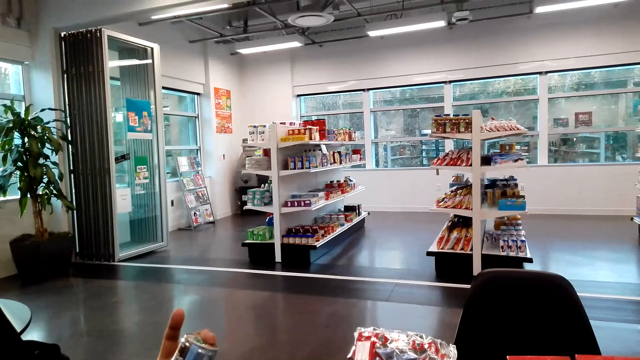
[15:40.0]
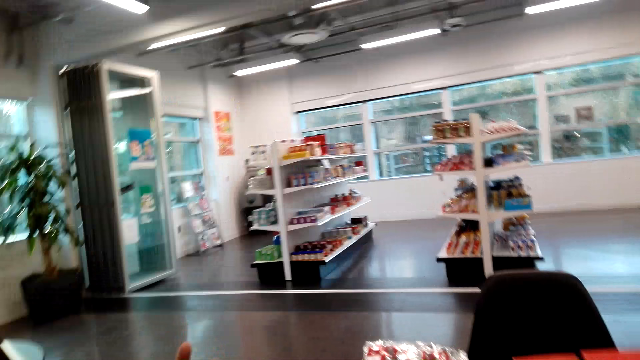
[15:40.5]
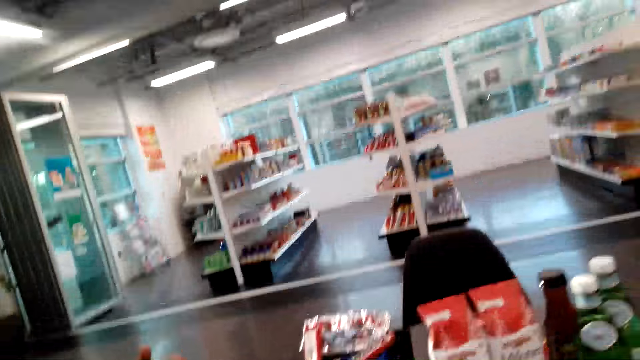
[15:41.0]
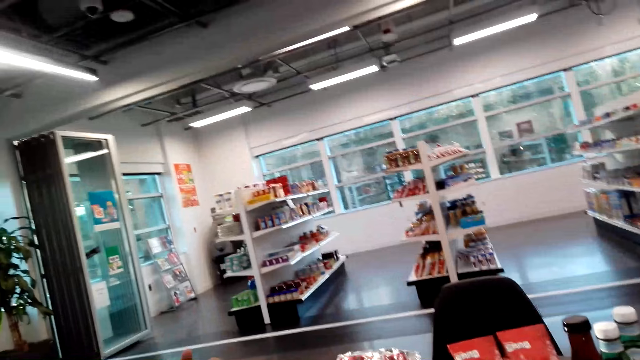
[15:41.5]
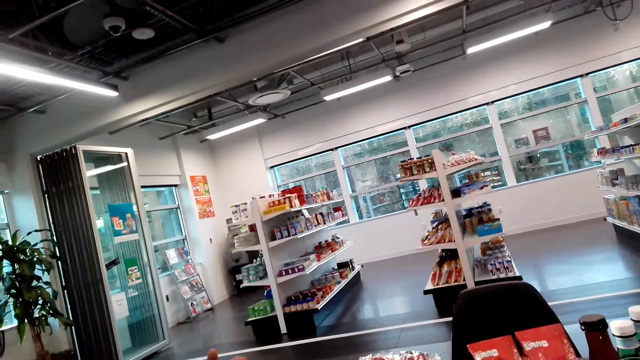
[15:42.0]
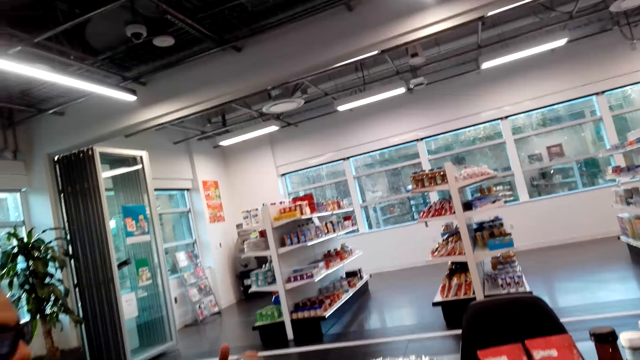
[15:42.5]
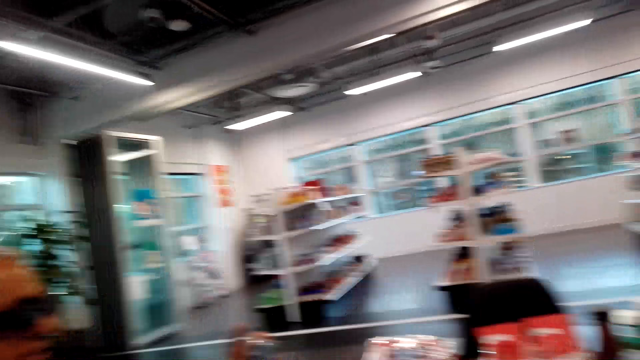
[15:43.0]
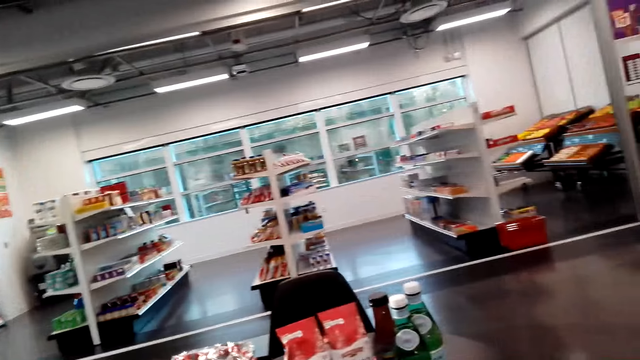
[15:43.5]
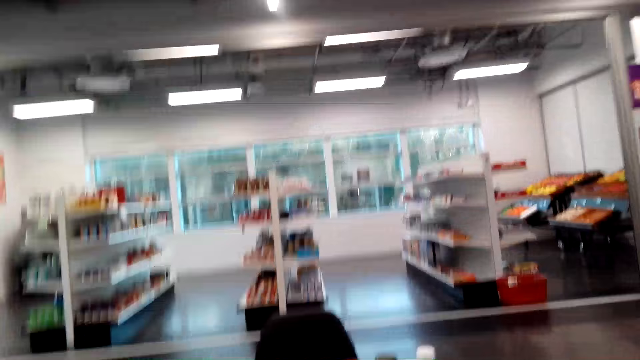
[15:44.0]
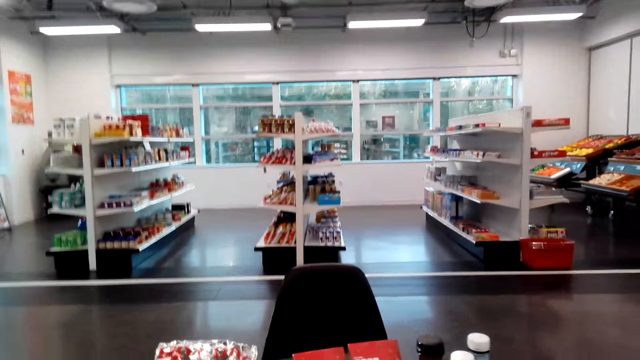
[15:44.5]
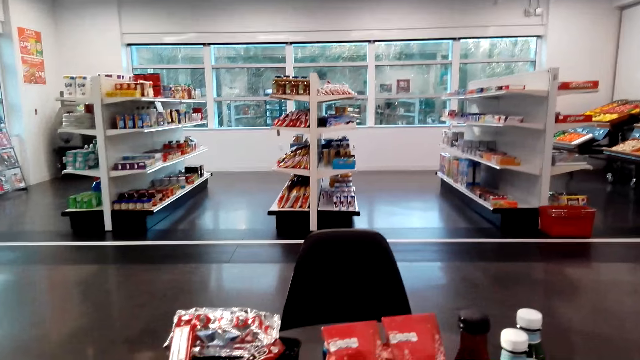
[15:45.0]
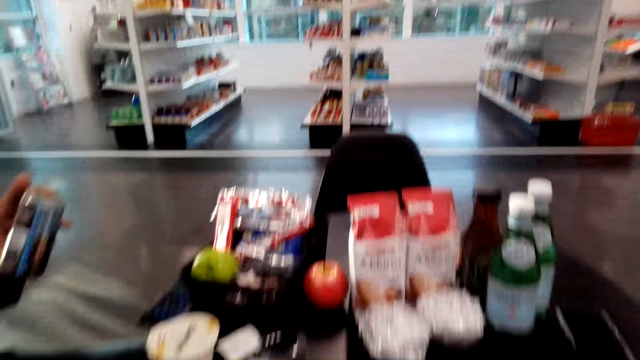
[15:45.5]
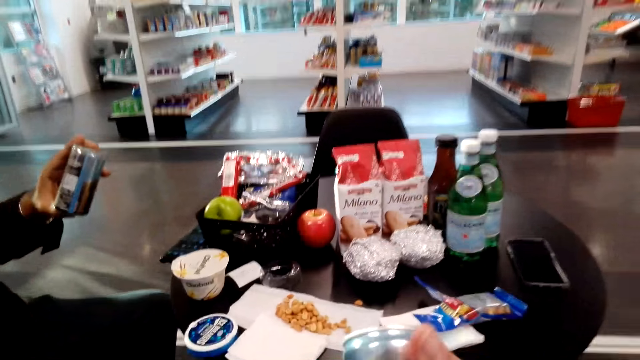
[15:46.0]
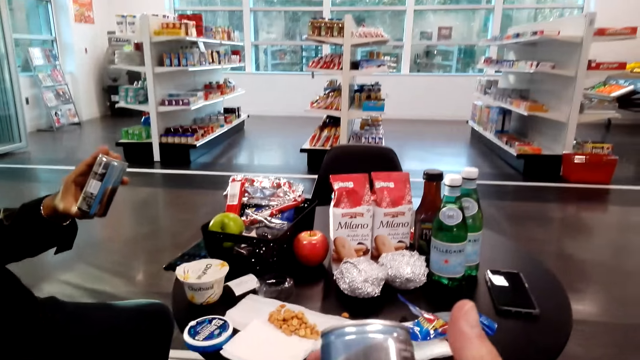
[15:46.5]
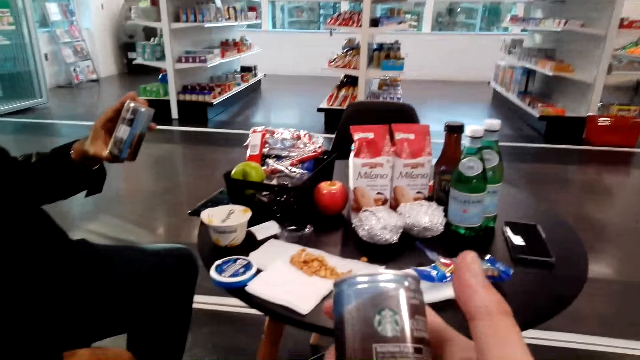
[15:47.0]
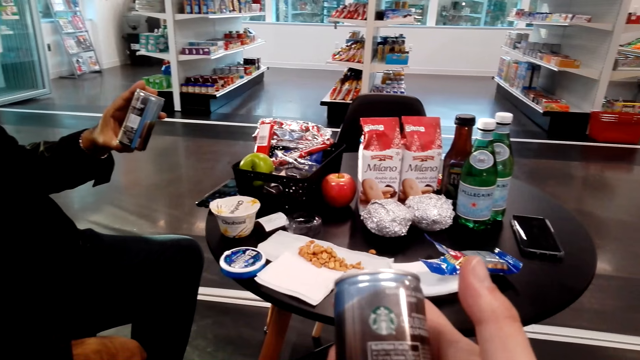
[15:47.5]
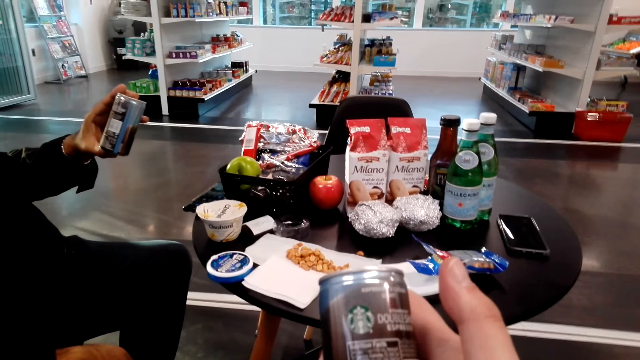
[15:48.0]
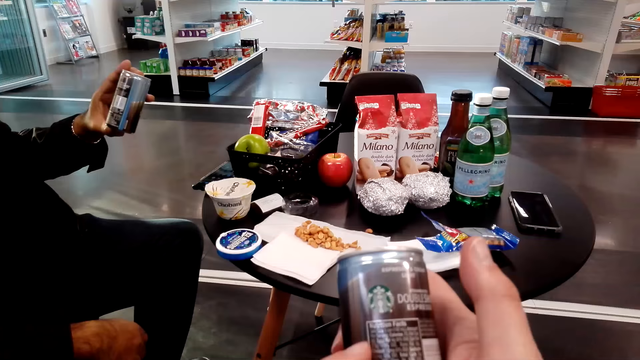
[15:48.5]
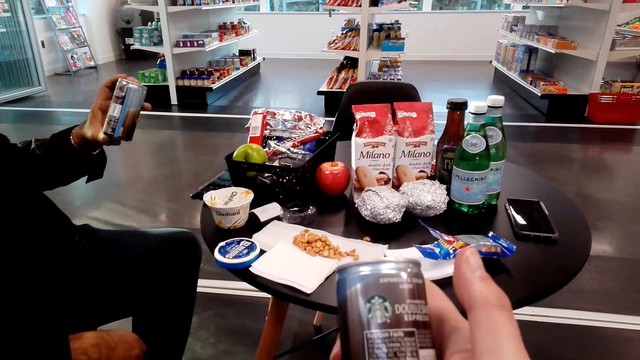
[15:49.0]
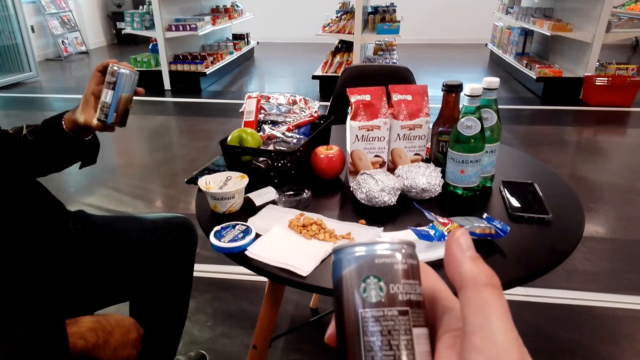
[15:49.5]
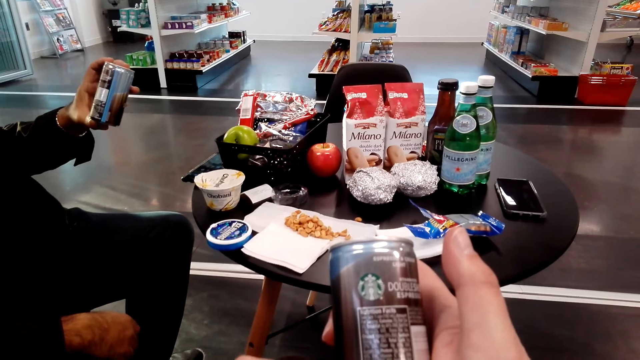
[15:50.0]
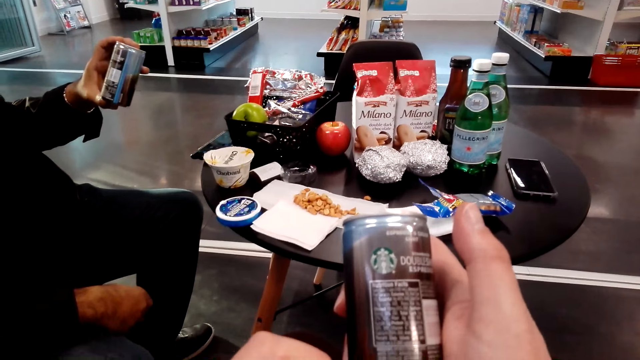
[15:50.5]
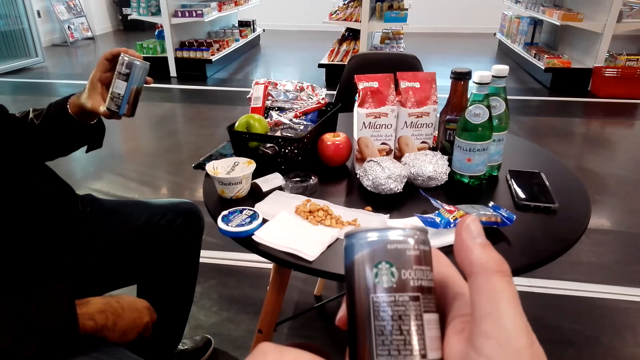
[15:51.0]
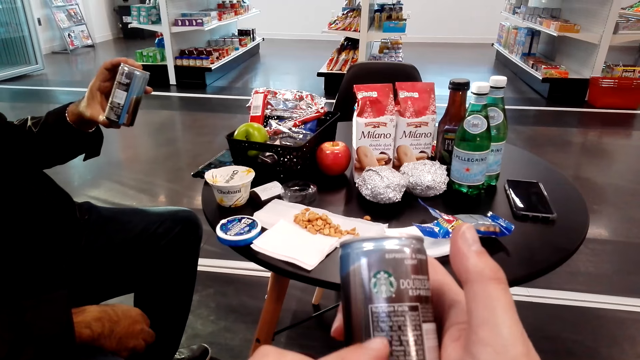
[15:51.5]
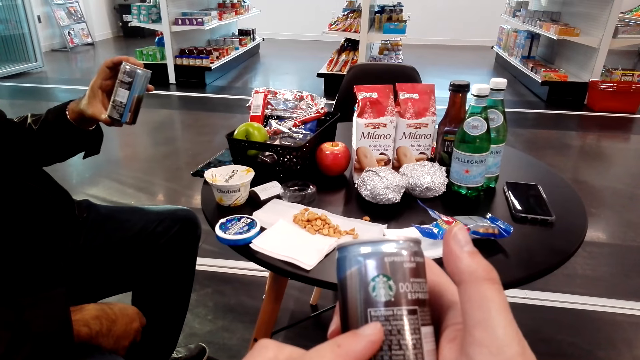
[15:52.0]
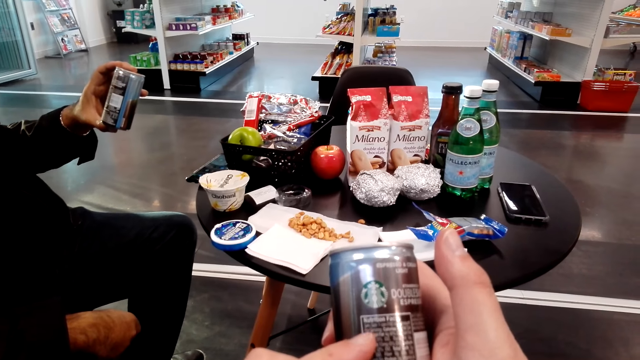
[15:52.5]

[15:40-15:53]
The camera wearer sits on the chair on the floor. She talks to a man. She looks around. She holds something with her hands. She reads the ingredients on the bottle.

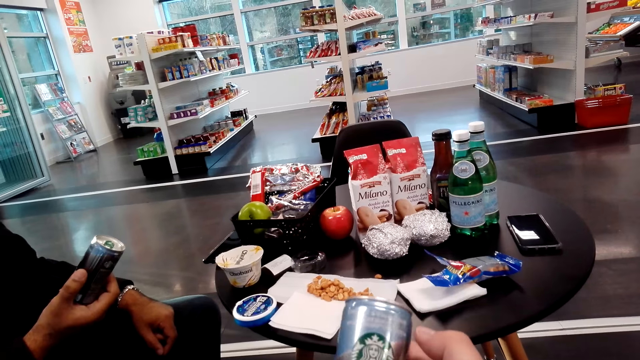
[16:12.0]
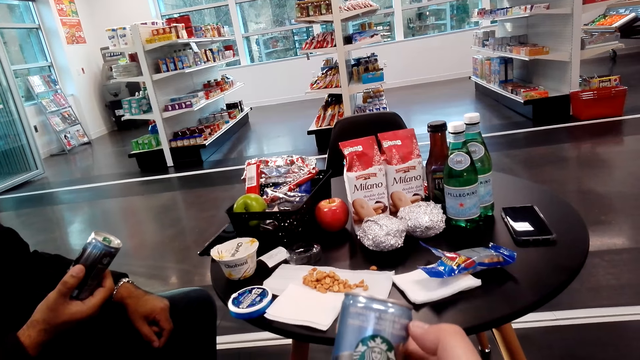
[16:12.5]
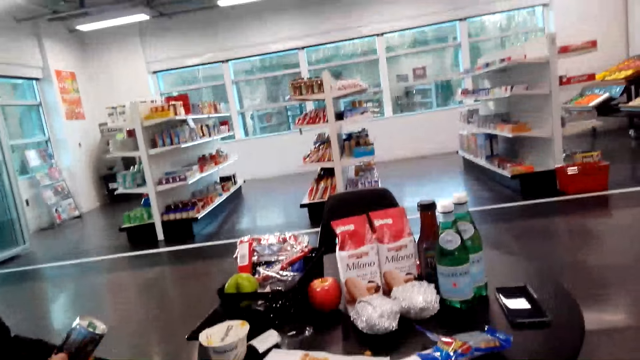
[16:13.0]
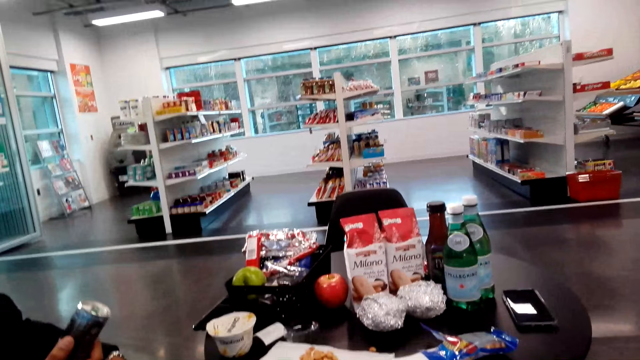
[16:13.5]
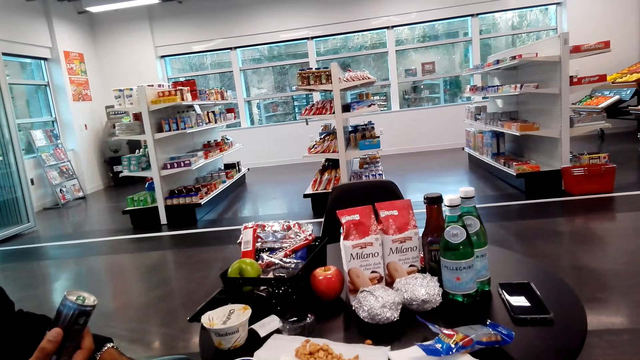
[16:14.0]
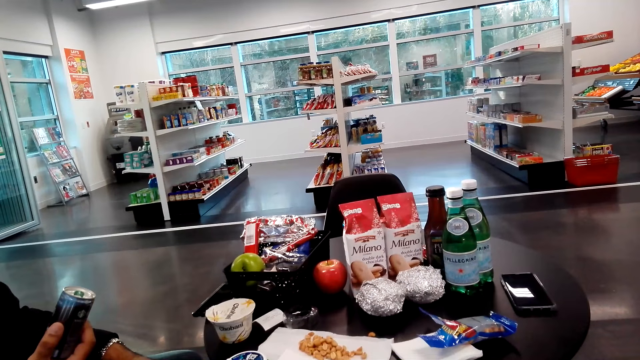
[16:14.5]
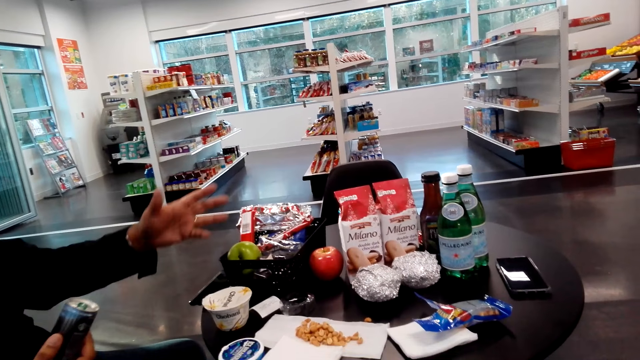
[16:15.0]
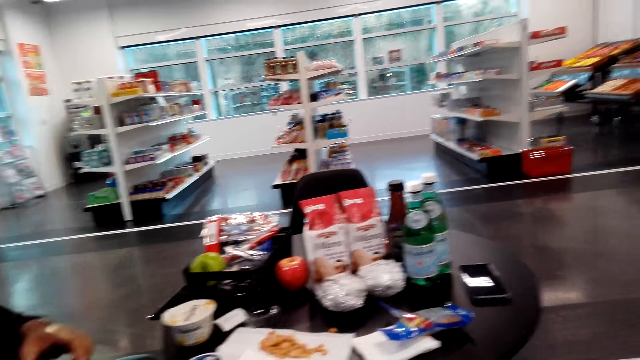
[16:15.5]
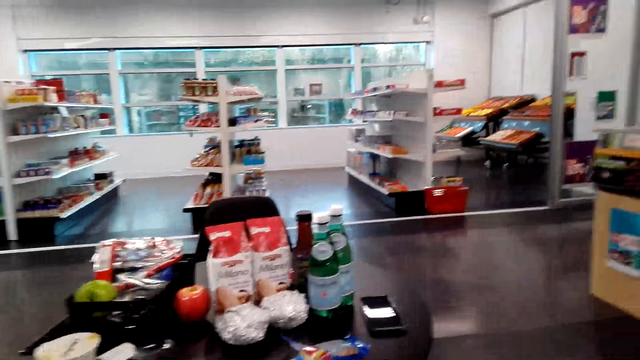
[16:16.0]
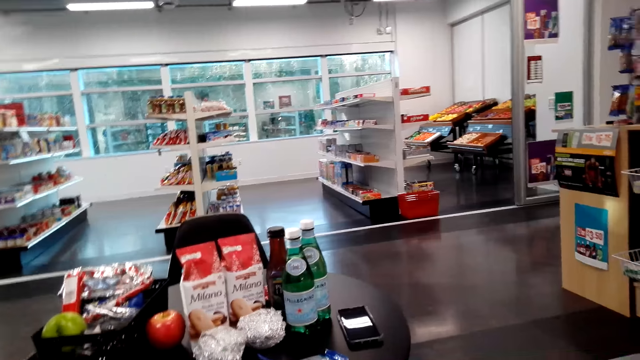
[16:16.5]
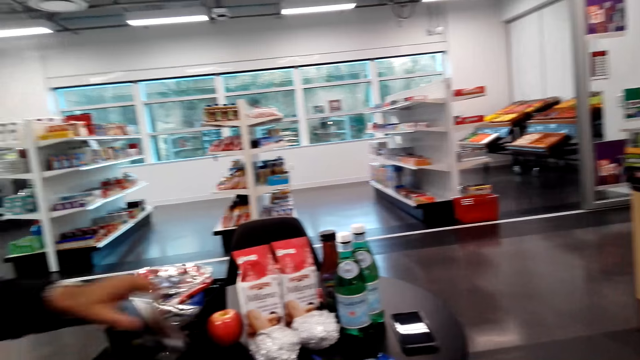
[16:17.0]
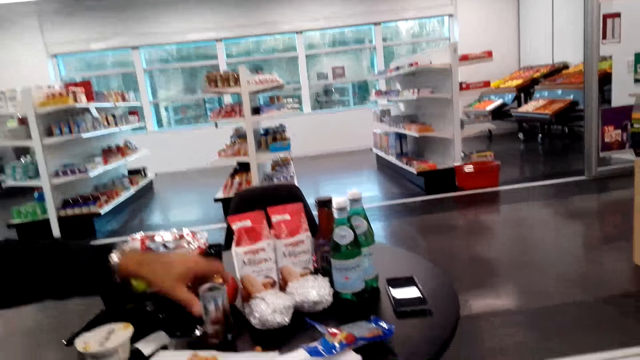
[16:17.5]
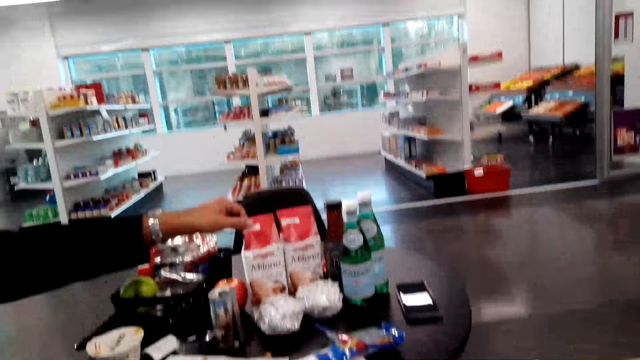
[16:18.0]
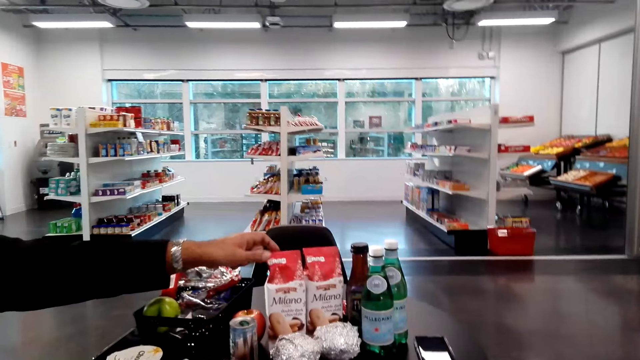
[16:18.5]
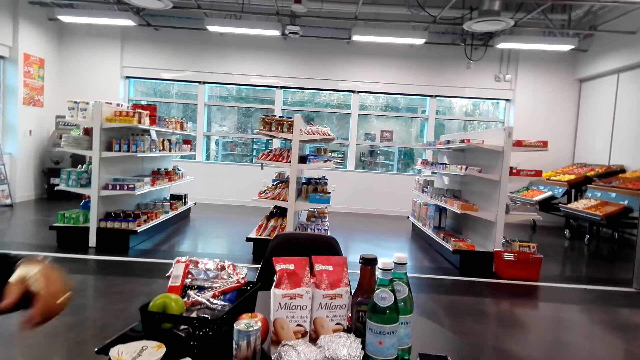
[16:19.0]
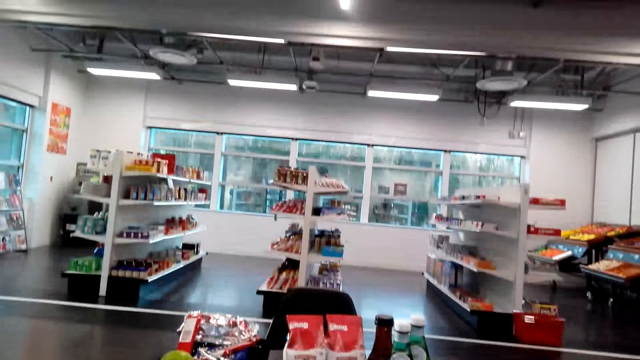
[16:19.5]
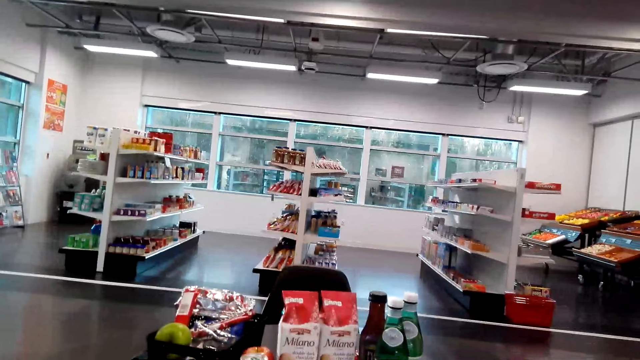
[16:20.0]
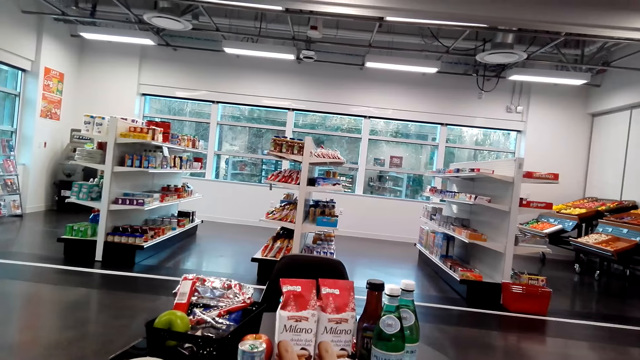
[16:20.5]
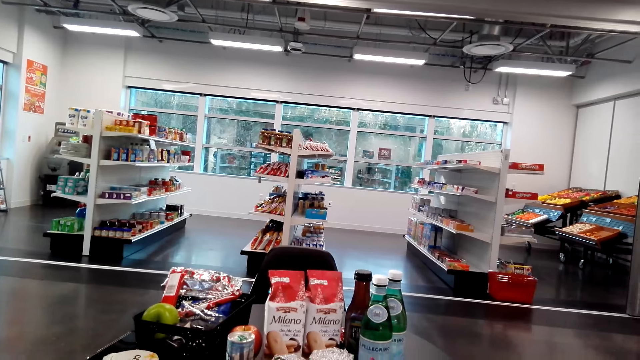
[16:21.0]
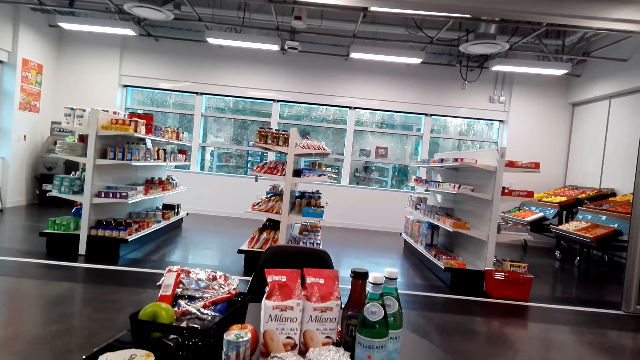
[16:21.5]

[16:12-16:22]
The camera wearer looks around. They sit on the chair on the floor. A man puts something on the table. The man holds something with his left hand. The camera wearer sits on the chair on the floor.
